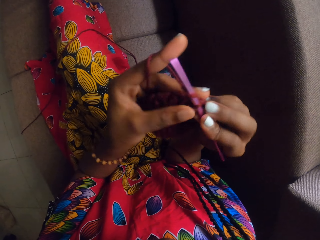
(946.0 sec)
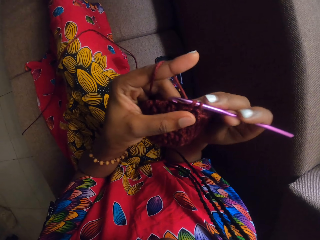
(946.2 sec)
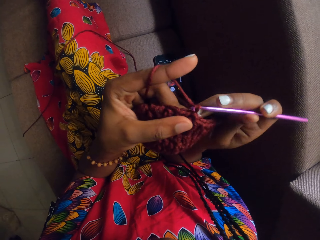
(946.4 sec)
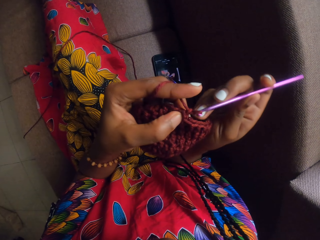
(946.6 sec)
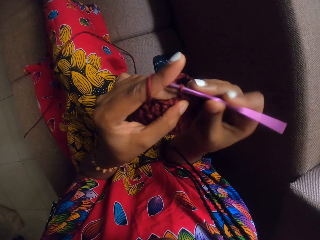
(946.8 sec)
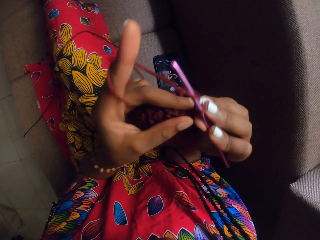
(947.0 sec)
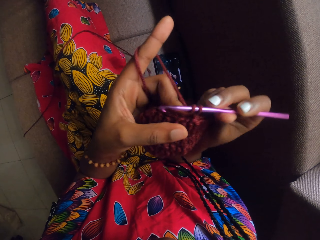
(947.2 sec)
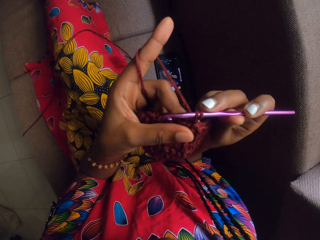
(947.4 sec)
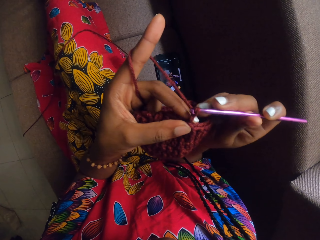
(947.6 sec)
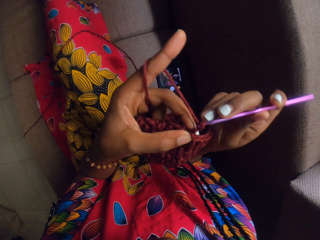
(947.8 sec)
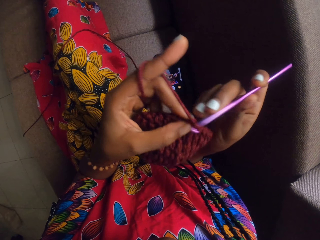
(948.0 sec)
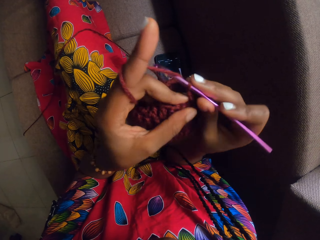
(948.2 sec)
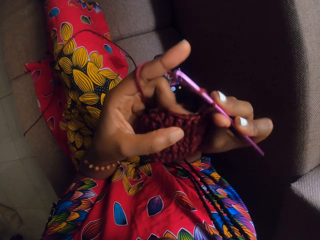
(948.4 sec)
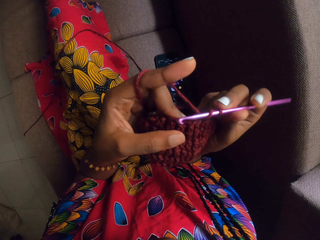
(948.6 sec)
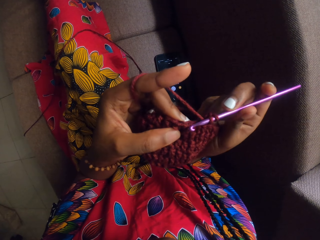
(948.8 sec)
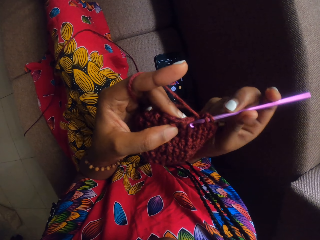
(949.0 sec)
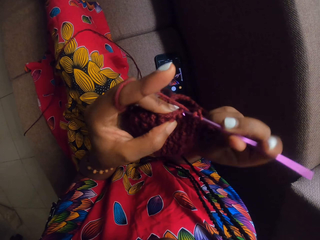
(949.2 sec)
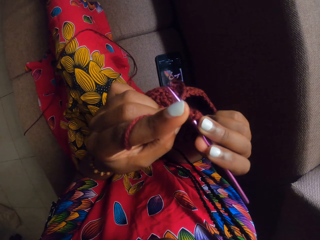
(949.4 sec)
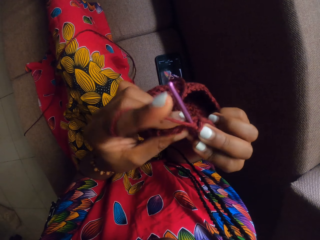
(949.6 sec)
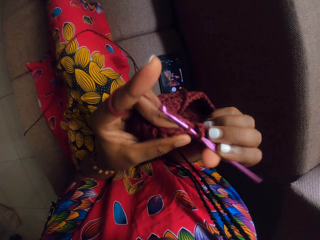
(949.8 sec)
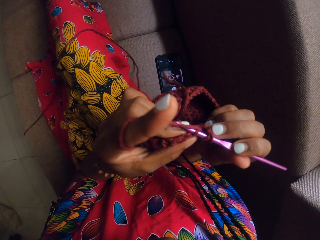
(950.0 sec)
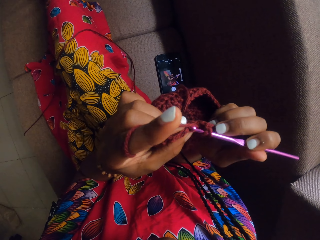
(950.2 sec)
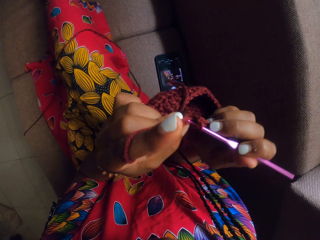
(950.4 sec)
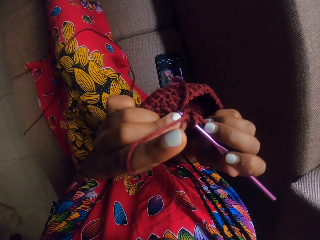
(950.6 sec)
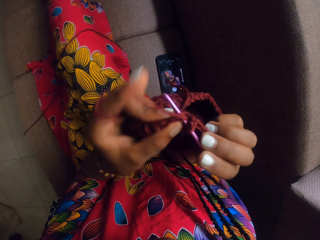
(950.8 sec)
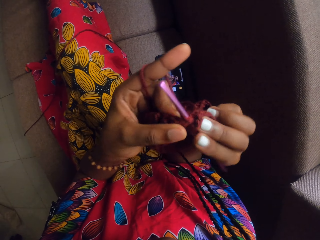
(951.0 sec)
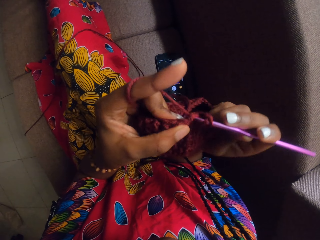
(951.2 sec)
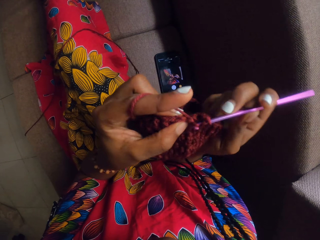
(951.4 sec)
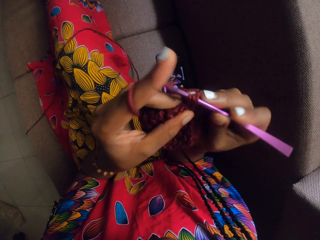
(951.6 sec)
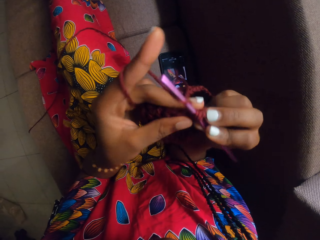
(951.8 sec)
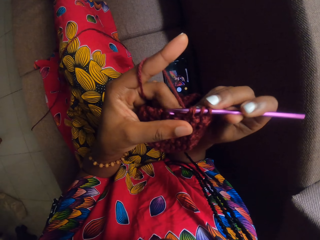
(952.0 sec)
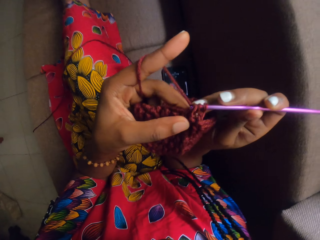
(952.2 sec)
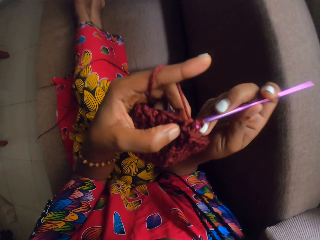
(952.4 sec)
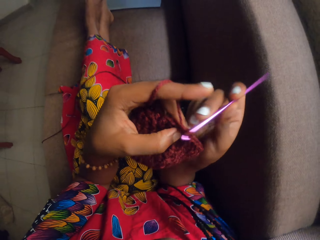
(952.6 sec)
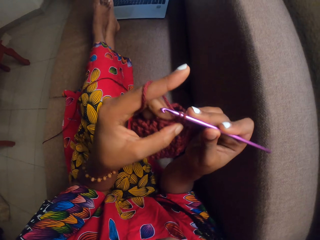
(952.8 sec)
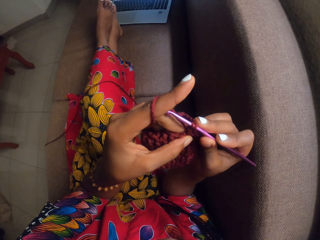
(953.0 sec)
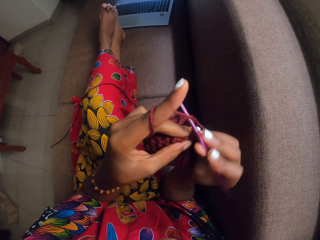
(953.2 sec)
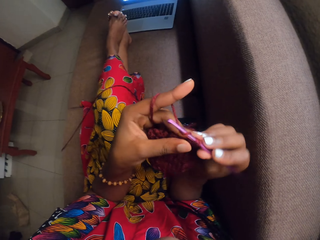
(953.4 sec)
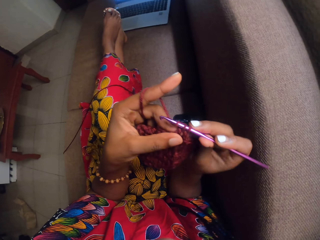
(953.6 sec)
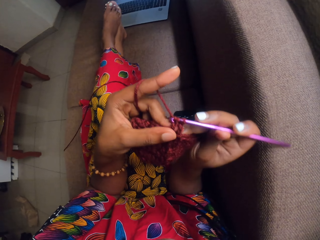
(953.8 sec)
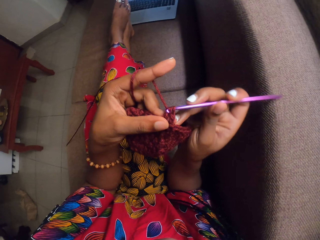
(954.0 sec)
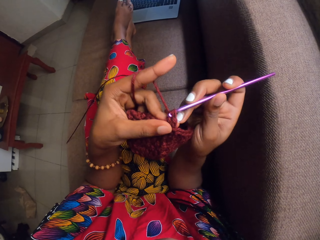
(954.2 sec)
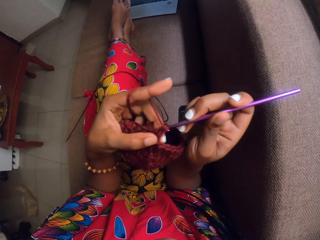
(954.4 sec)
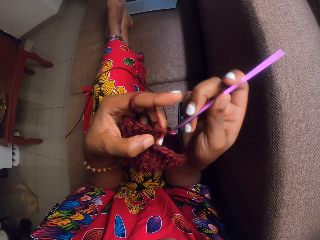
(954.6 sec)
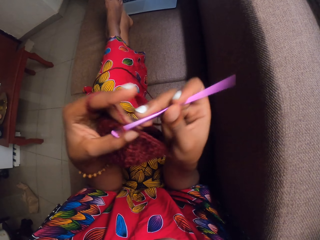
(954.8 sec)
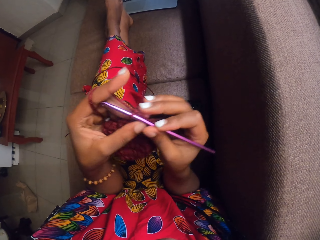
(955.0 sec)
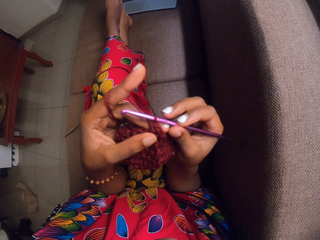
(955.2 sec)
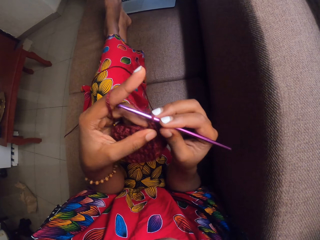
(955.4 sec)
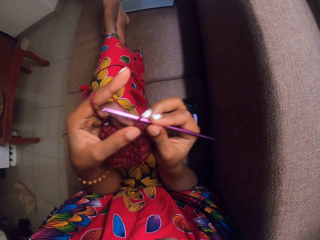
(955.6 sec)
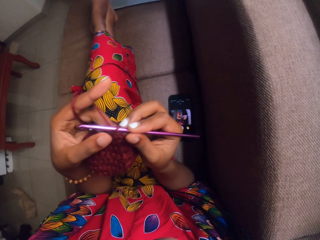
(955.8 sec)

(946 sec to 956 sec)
The camera wearer knits the yarn with a crochet.

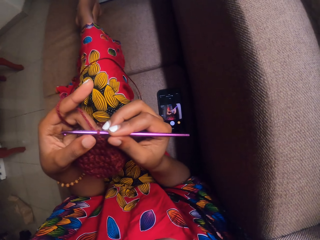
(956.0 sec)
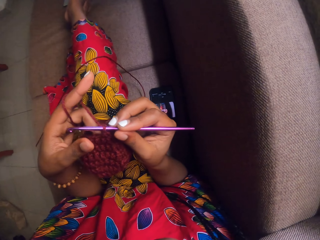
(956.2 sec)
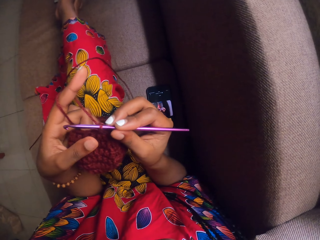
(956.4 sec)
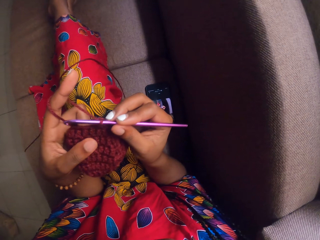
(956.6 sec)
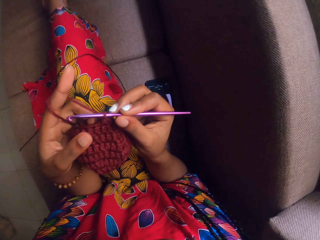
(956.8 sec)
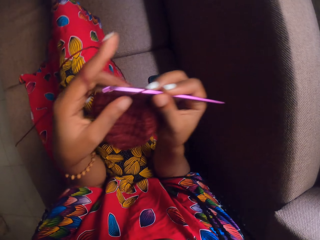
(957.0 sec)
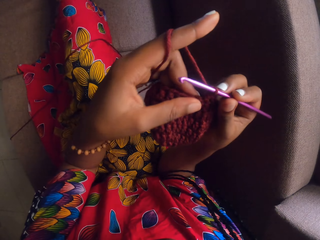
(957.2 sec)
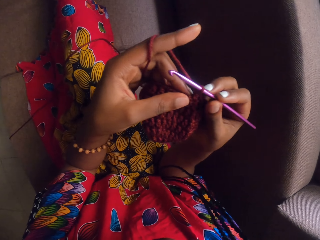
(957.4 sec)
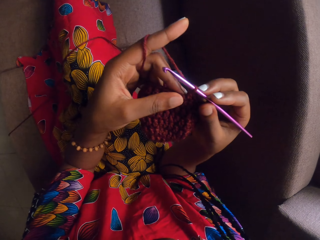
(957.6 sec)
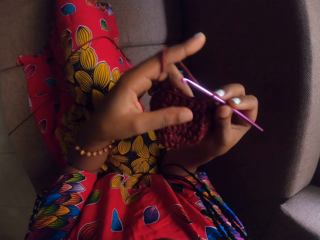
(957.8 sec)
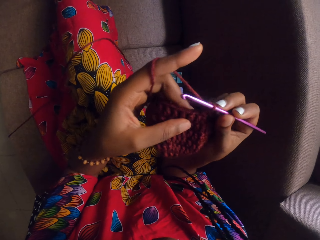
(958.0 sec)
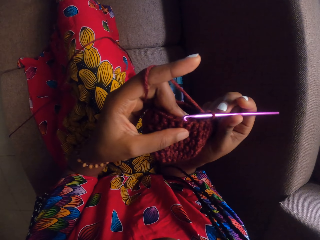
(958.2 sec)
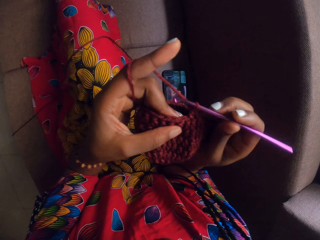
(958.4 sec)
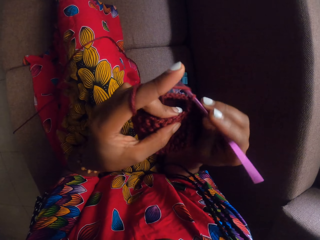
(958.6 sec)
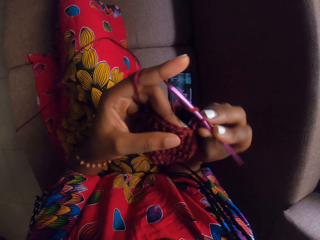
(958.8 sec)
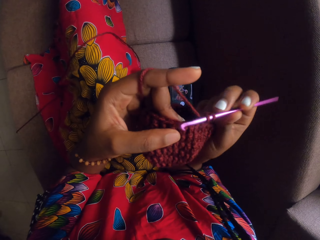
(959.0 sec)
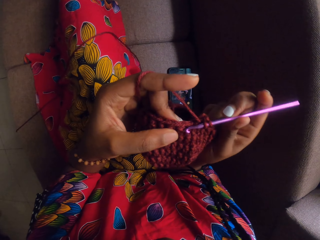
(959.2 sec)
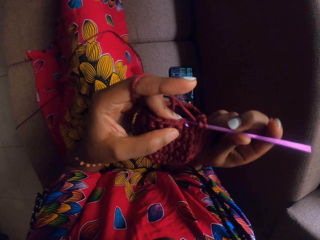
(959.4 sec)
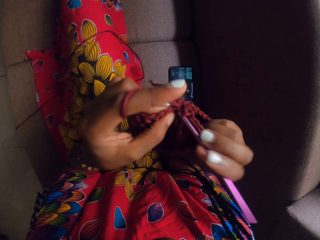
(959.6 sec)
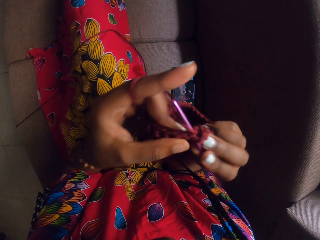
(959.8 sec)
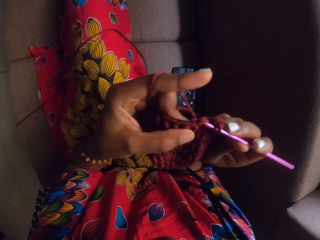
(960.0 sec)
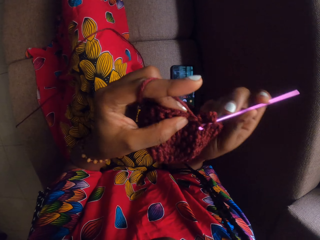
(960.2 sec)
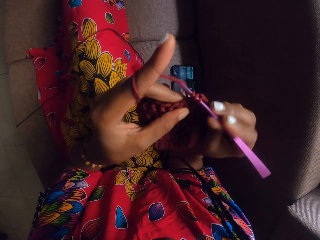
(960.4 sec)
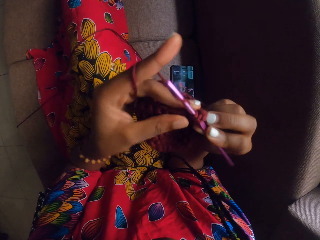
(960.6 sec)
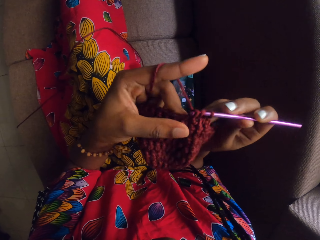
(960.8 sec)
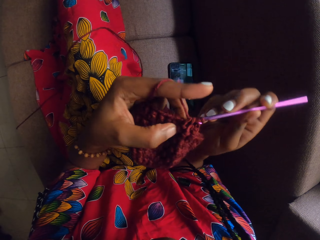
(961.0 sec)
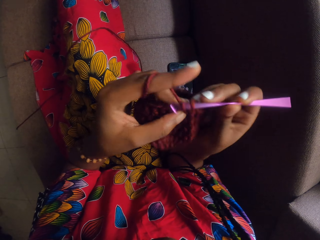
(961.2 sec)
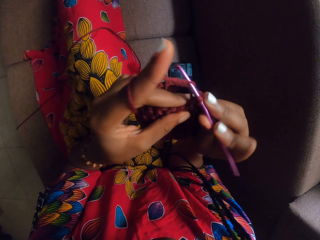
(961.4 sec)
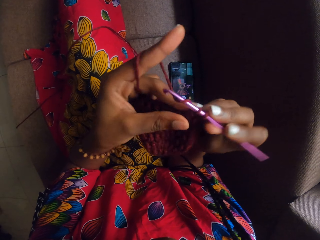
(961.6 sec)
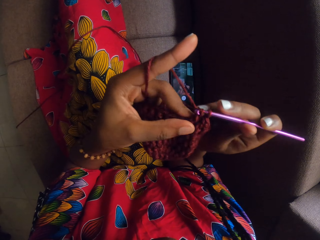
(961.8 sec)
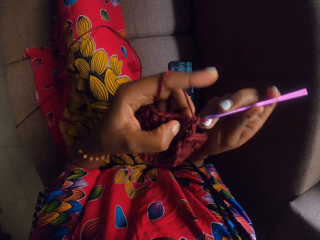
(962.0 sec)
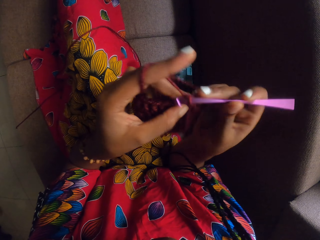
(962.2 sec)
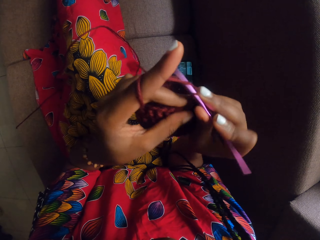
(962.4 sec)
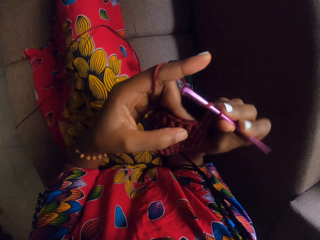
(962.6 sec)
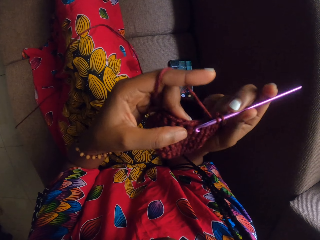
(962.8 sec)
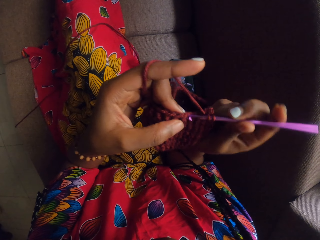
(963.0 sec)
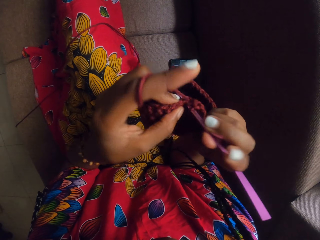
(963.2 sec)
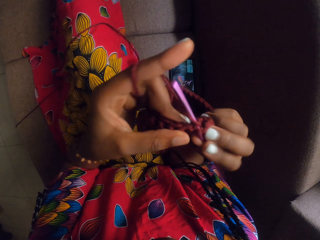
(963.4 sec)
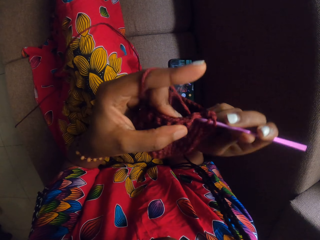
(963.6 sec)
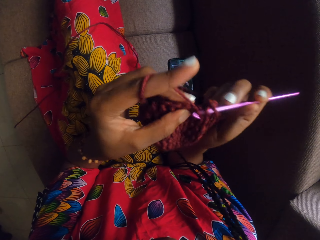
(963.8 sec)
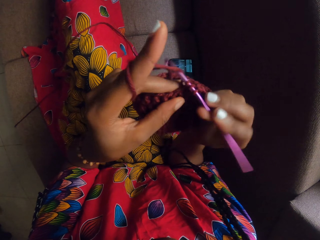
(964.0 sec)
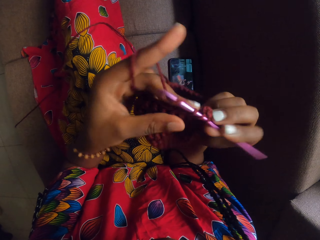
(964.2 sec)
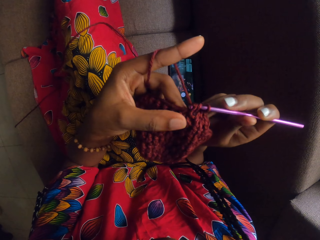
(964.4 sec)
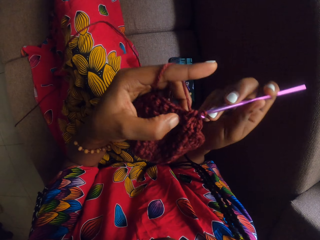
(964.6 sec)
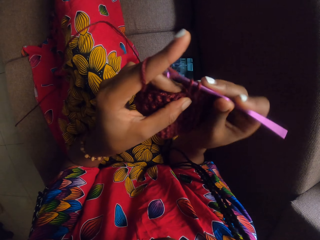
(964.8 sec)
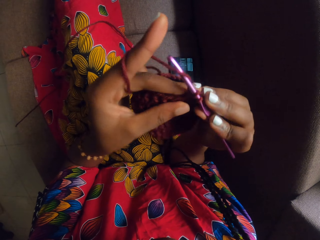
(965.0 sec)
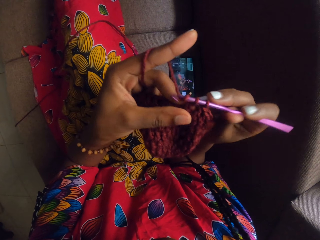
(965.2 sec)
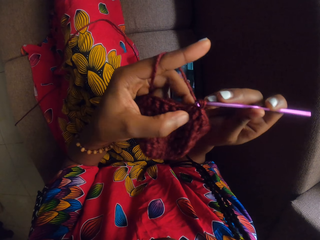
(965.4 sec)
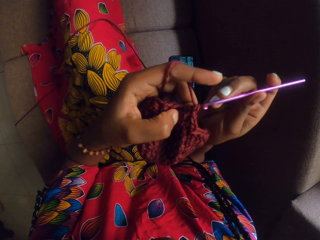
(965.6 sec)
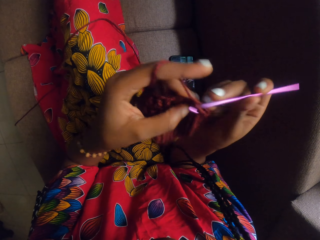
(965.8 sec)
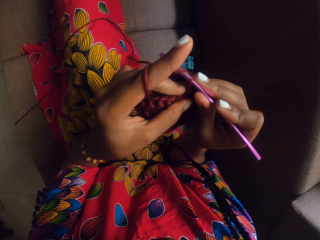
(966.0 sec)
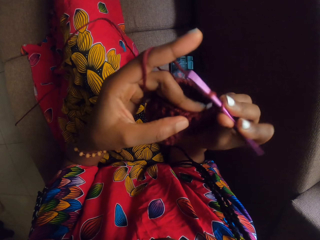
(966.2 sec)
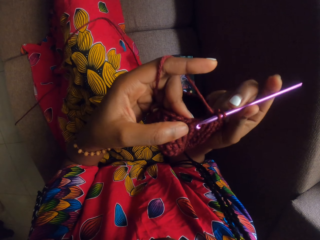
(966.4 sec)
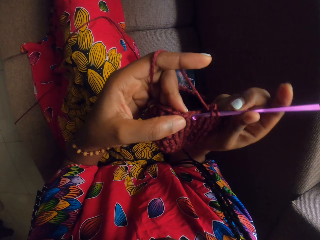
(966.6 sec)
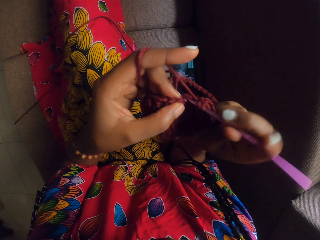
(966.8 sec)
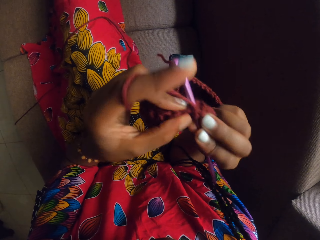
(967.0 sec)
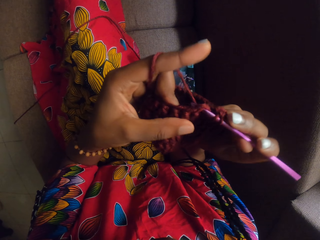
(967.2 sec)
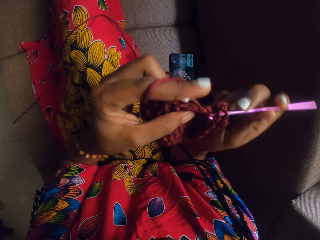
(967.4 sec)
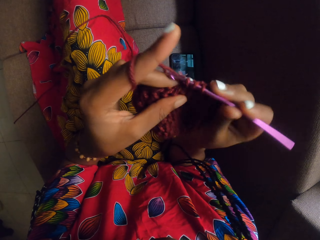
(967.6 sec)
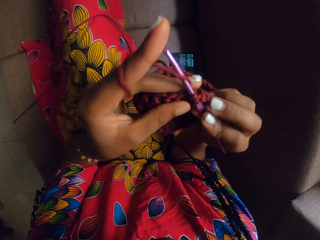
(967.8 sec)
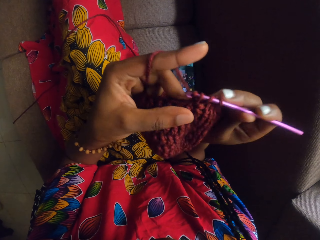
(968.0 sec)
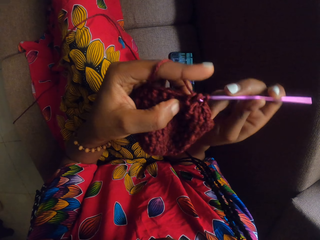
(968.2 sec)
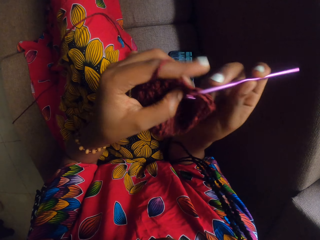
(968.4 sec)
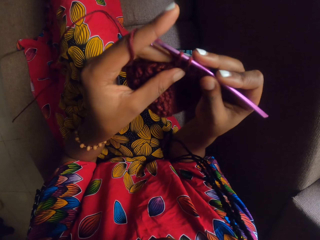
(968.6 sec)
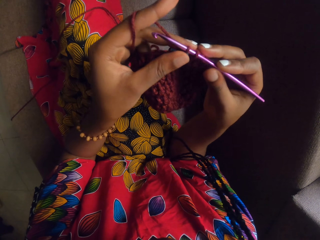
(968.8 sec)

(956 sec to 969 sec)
The camera wearer moves her hands. She knits the yarn with a crochet.
